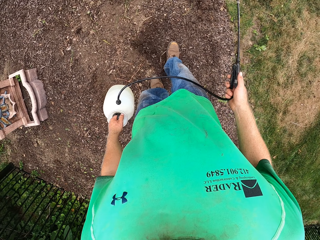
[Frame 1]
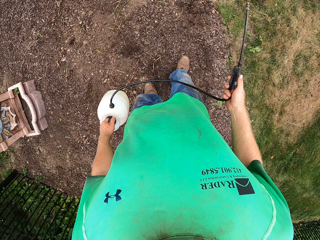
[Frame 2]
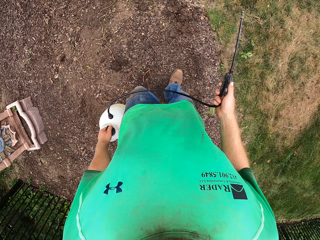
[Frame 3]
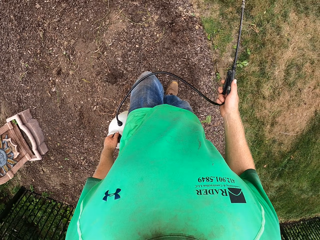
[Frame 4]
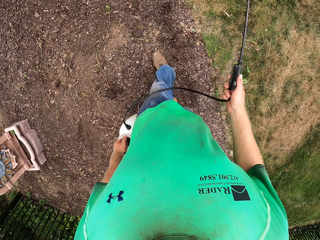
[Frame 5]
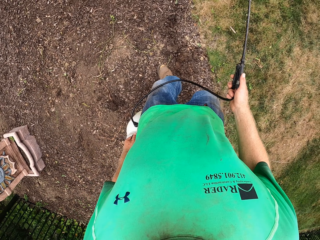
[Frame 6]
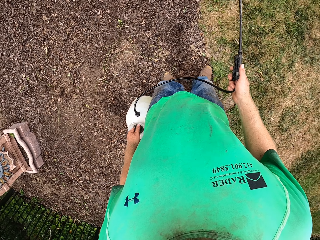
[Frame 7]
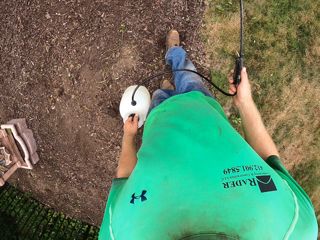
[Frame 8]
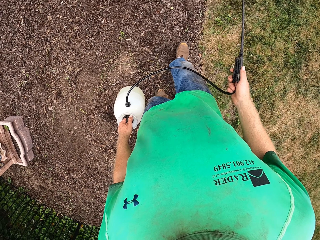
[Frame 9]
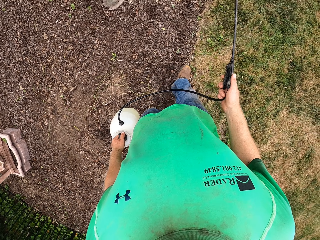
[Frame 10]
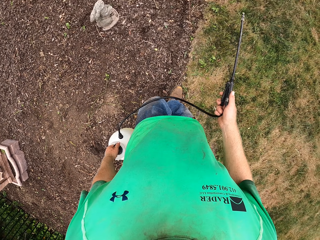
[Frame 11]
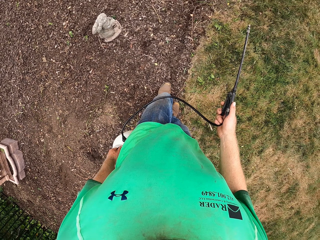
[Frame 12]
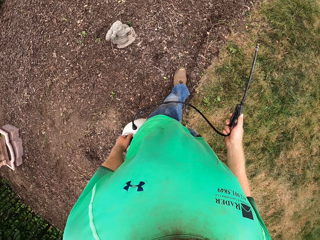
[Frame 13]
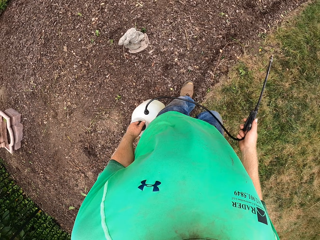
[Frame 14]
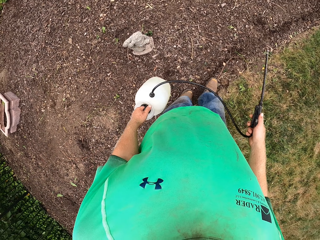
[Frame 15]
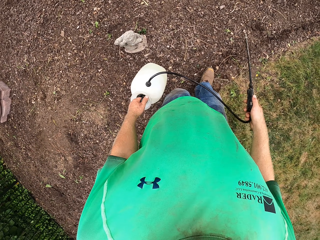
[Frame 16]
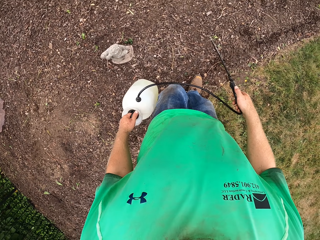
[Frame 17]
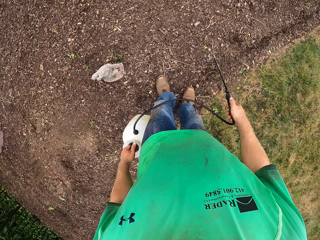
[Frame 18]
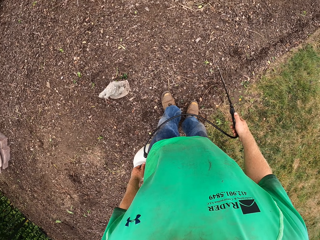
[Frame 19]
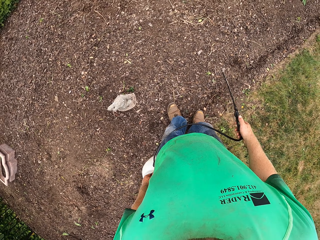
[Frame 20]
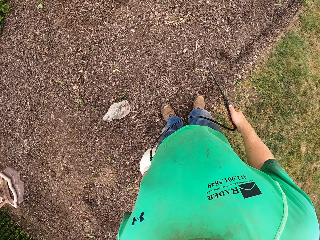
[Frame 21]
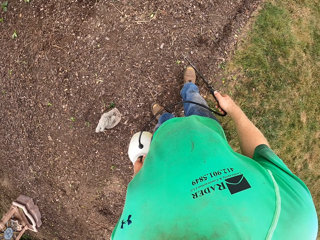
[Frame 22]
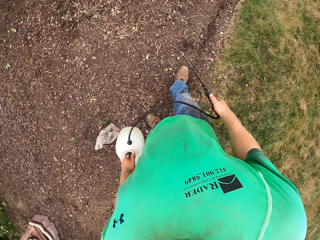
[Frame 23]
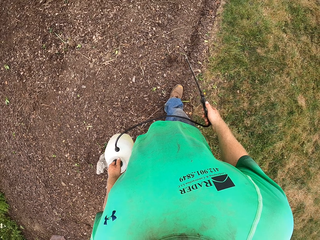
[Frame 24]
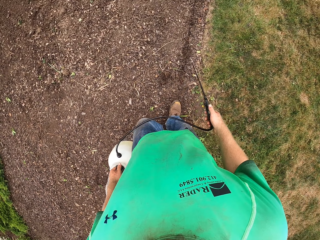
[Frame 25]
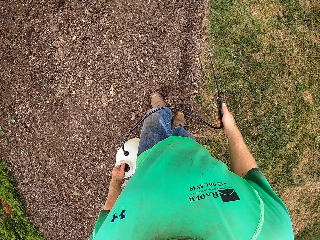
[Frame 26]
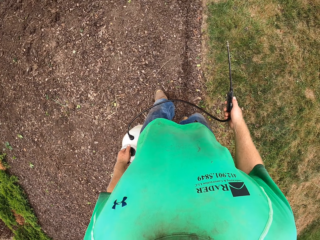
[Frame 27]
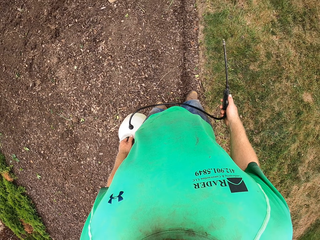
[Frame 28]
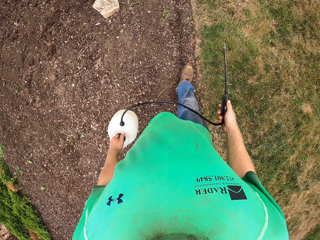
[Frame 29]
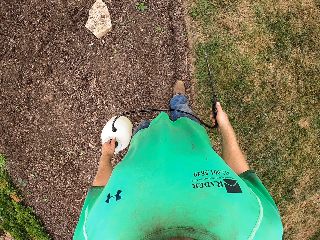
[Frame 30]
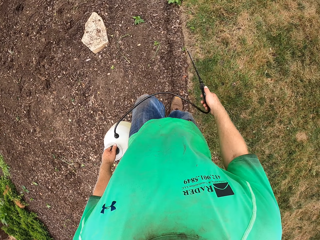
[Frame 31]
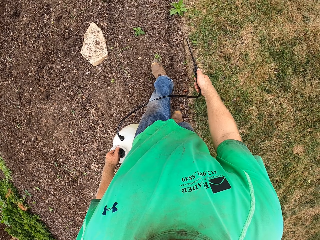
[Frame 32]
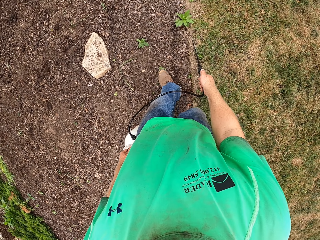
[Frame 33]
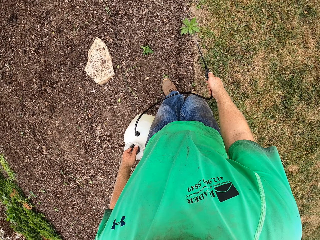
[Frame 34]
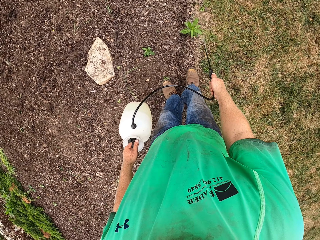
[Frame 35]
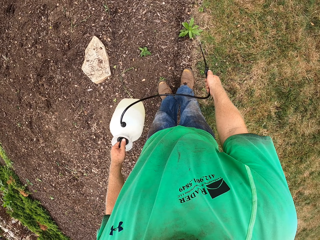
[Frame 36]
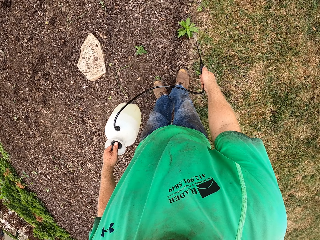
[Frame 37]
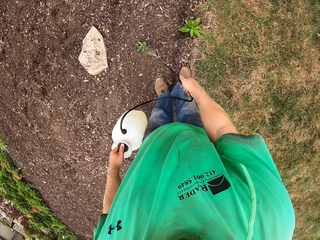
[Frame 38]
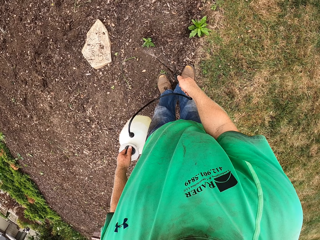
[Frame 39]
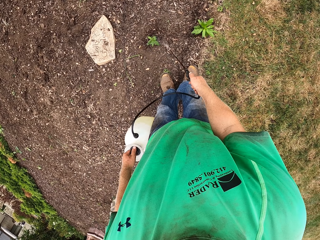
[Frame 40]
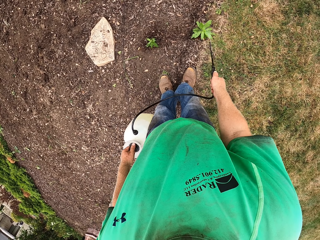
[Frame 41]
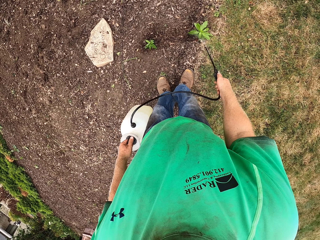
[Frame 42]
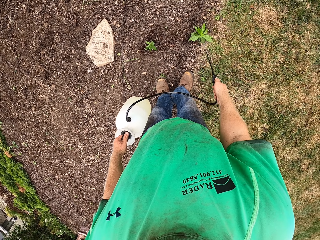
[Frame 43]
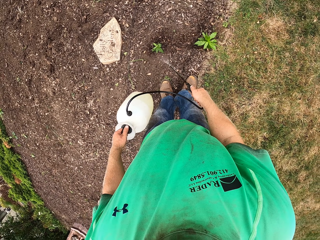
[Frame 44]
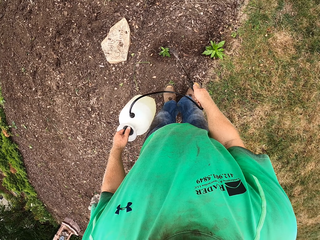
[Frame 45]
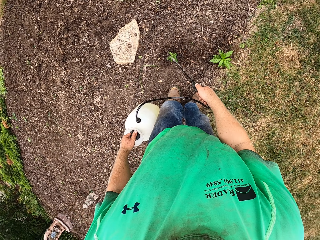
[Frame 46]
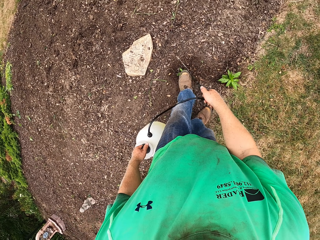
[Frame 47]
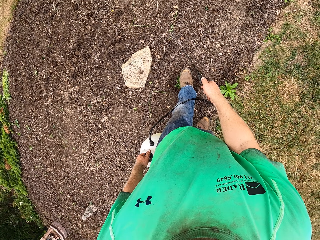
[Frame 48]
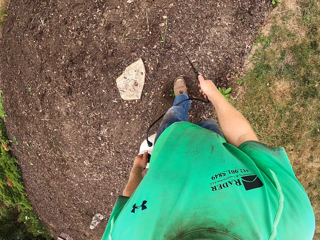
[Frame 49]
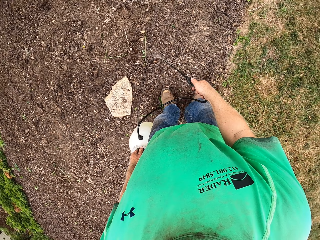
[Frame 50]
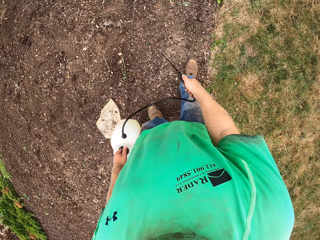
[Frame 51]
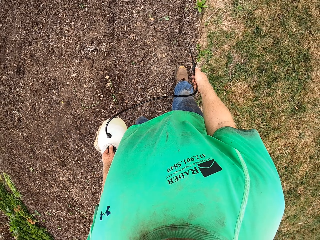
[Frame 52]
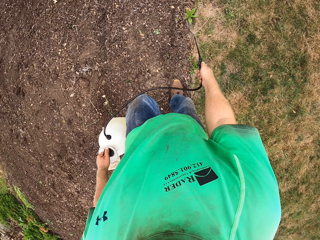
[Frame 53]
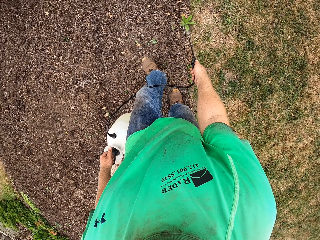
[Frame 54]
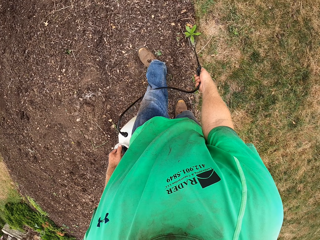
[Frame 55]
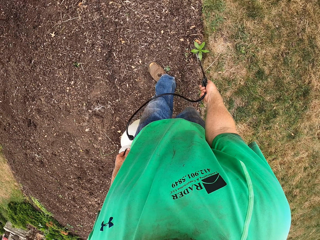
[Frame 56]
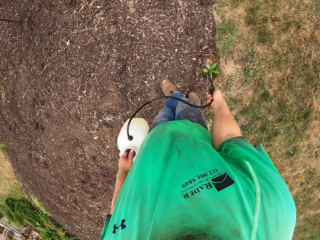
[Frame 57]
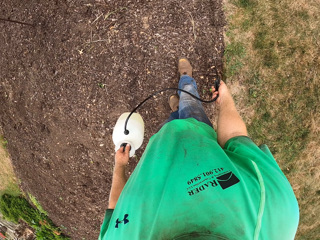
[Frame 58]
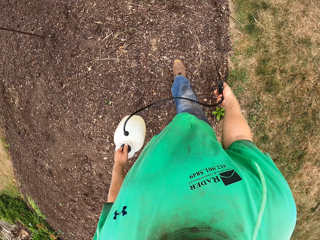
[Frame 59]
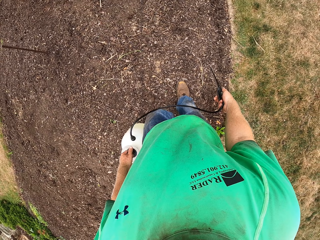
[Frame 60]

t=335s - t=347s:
The camera wearer spreads sand on the ground with his right foot. He turns soil. He sprays the ground with the hose in his right hand and the pressure sprayer in his left hand. He sprays the plants.

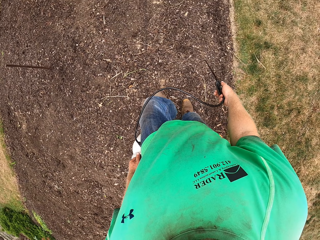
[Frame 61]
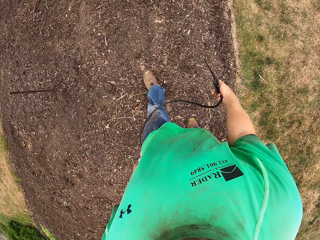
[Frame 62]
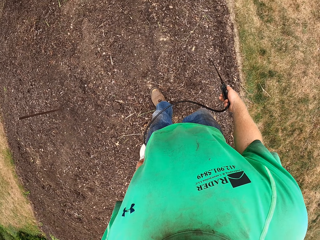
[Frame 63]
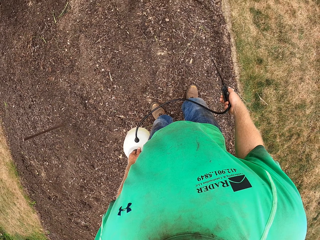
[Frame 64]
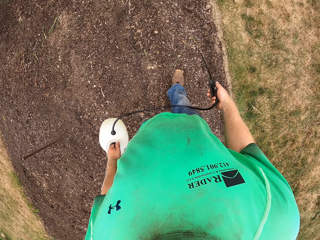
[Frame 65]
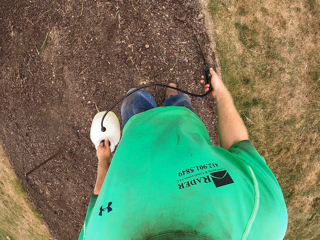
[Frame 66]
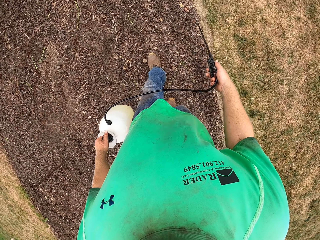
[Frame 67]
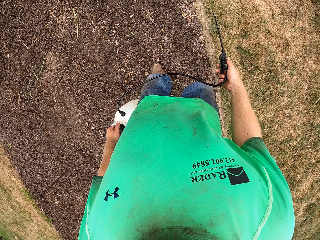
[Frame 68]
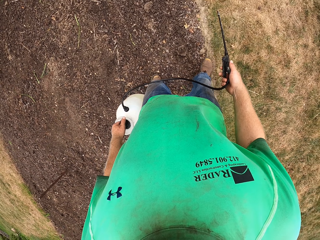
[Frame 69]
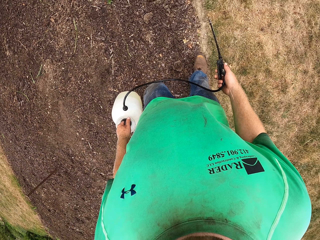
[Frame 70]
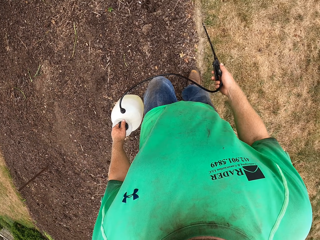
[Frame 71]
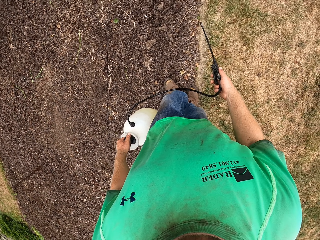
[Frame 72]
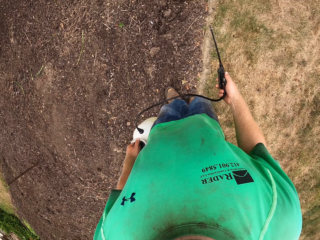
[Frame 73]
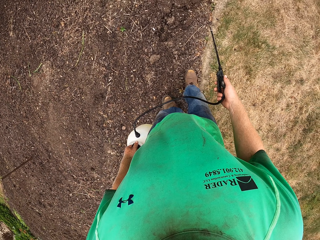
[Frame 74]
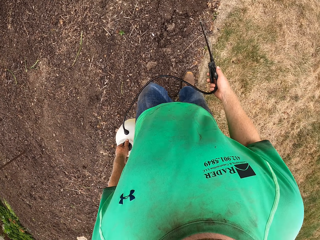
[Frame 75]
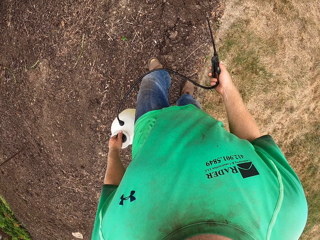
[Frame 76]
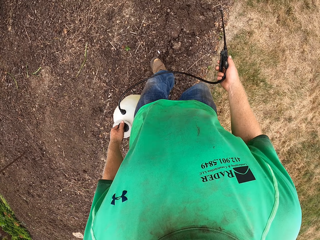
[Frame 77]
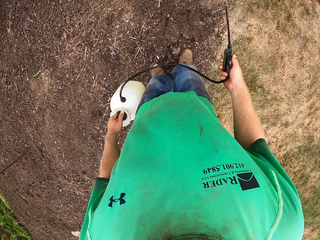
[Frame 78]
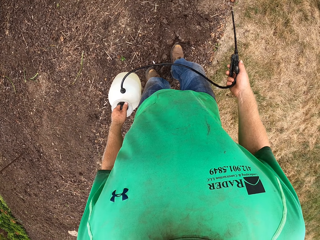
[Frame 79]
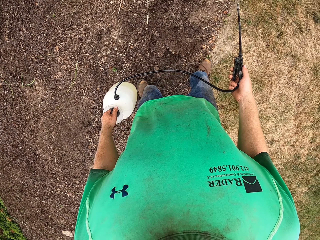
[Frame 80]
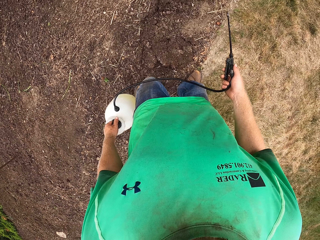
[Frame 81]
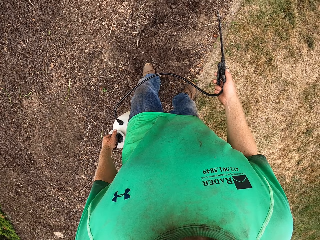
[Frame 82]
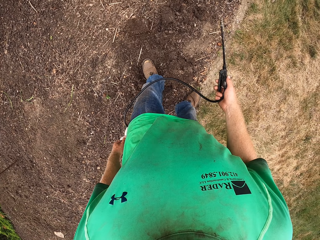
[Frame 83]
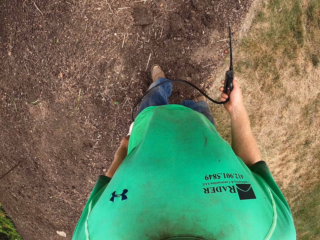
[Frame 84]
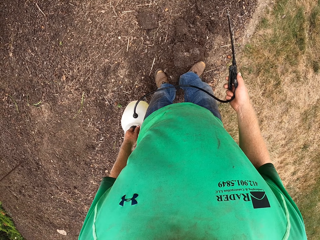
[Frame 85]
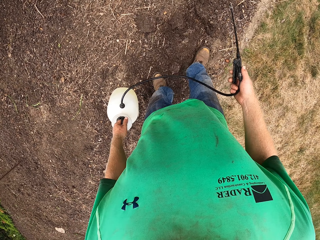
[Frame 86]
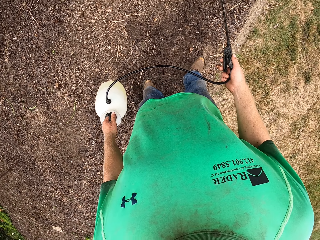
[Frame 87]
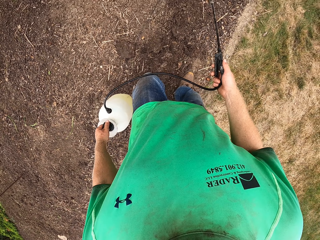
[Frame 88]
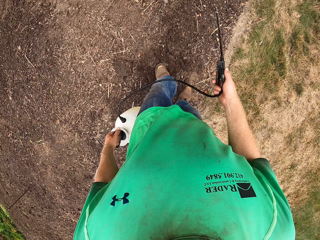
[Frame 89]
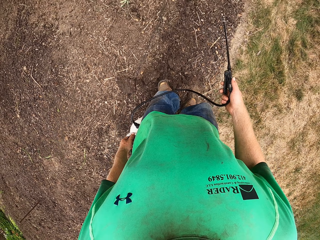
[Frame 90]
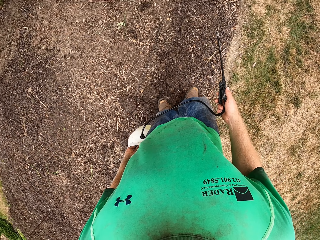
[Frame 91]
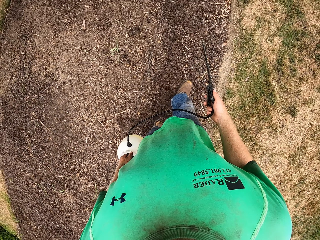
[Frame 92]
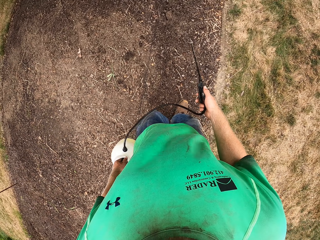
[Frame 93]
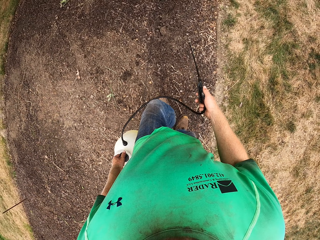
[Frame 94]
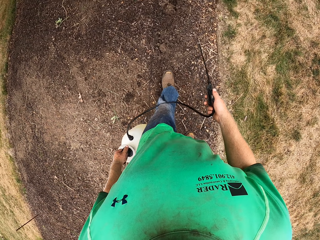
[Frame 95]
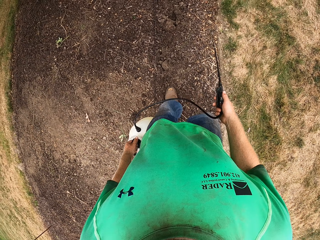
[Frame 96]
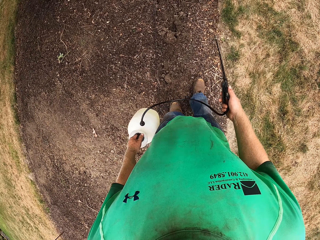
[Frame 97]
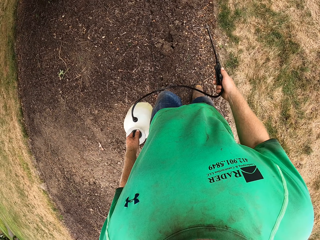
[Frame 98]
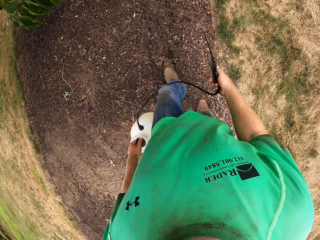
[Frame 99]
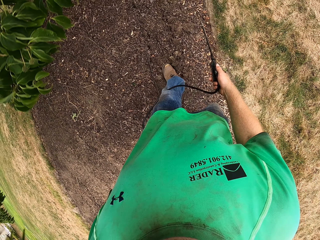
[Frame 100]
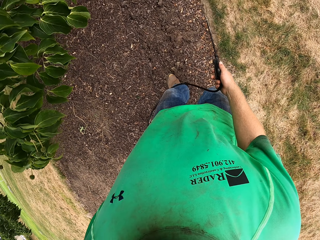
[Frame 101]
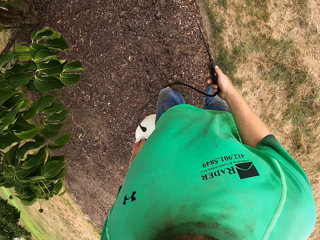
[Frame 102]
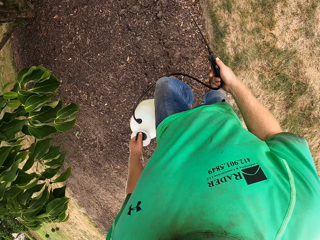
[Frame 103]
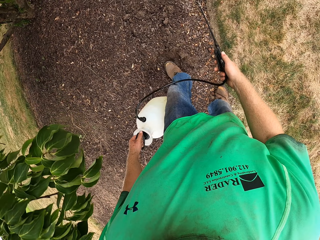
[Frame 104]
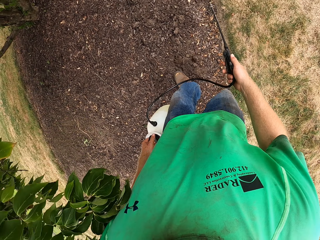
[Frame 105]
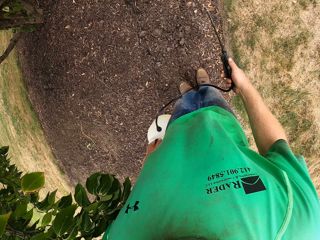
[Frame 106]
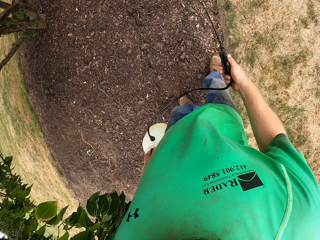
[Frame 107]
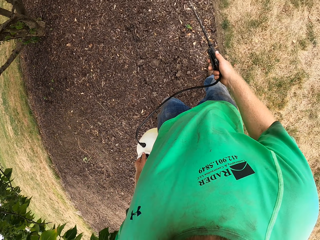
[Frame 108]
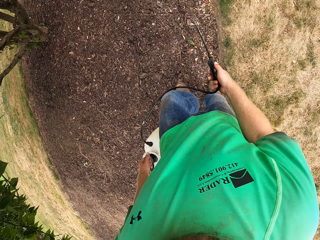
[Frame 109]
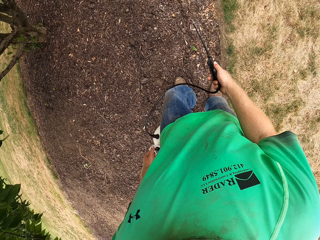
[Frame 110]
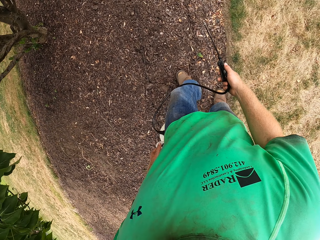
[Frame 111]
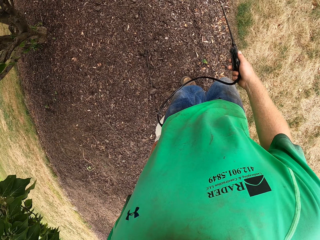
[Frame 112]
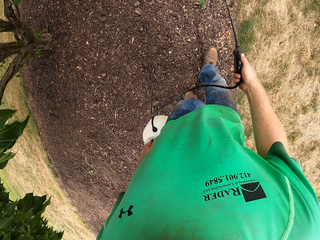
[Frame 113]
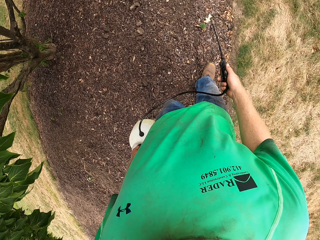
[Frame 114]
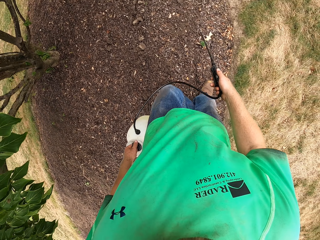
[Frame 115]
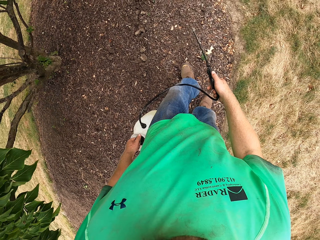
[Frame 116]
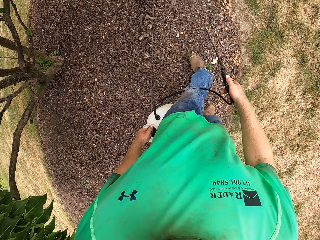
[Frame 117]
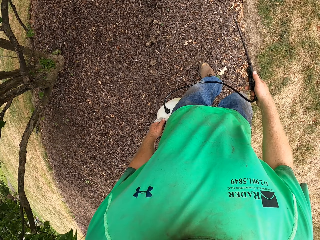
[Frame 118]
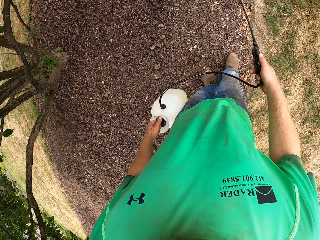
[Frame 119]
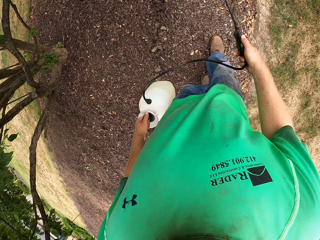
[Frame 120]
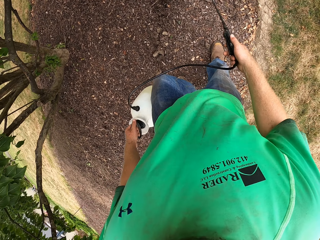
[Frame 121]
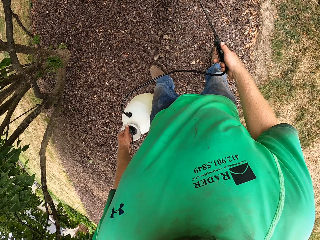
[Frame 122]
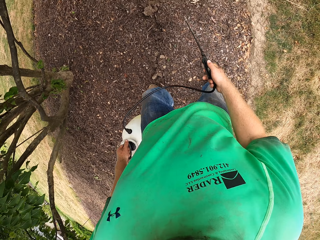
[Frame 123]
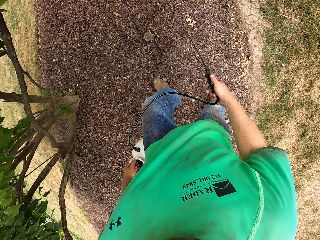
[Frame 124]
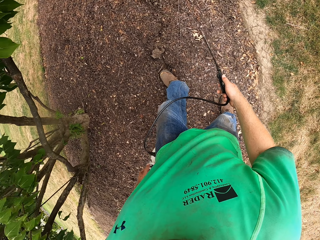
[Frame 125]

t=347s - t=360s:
The camera wearer walks around. They spread sand on the ground with both feet. They turn soil. They walk around.
